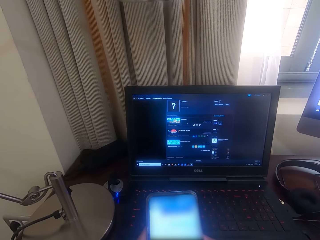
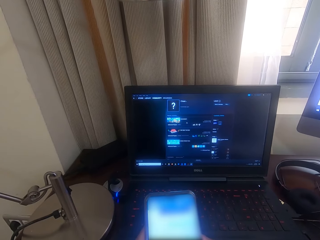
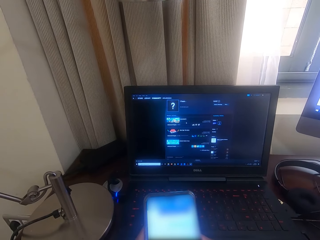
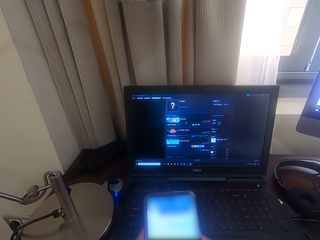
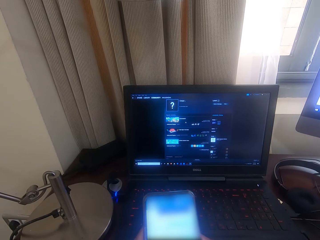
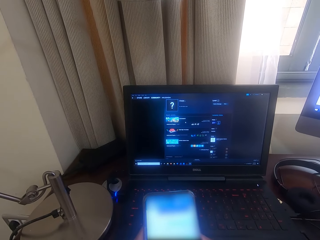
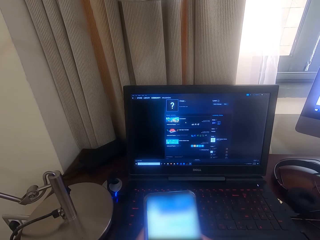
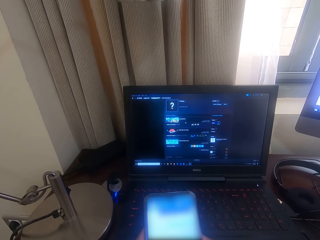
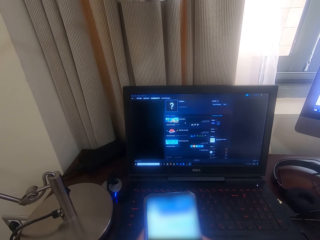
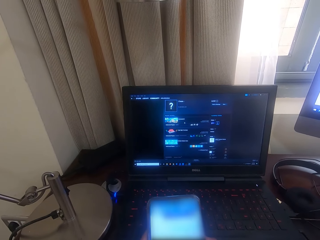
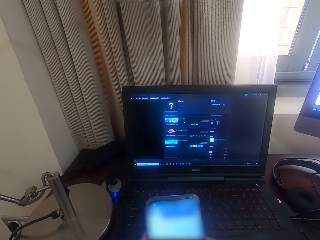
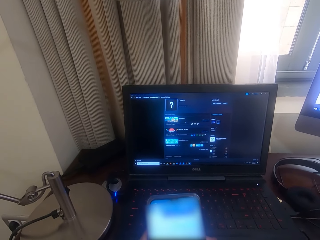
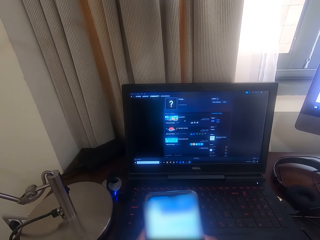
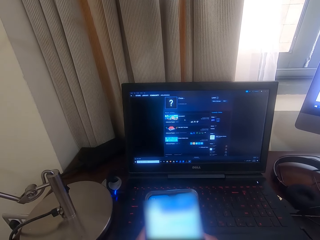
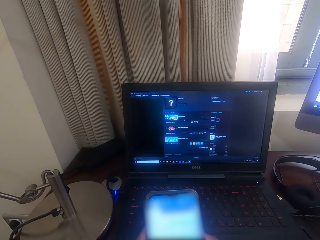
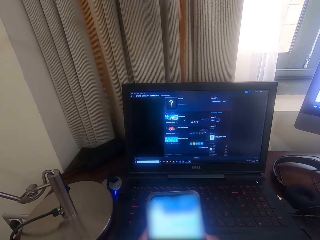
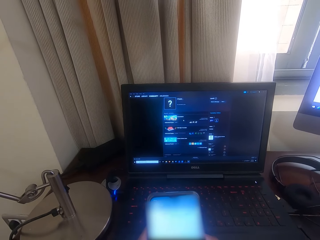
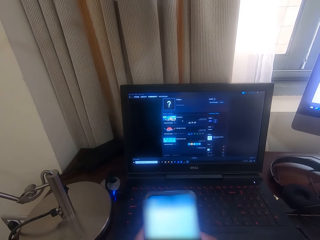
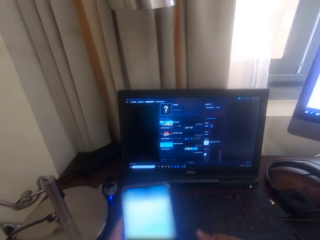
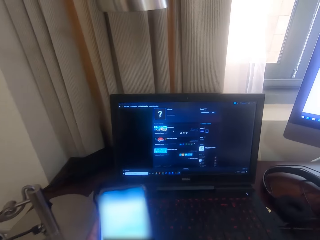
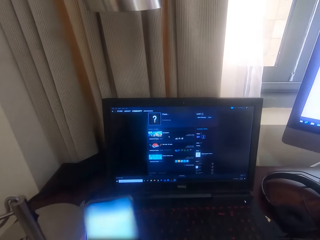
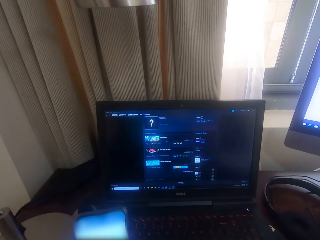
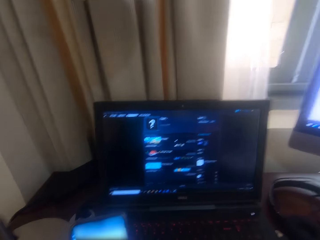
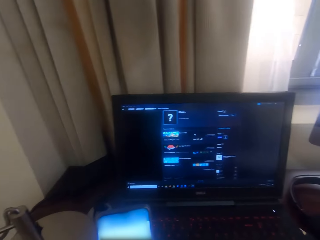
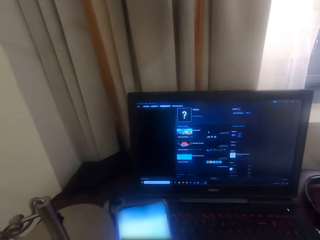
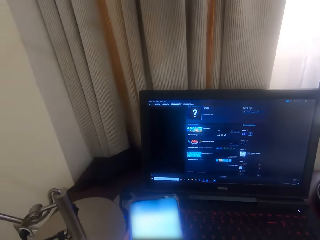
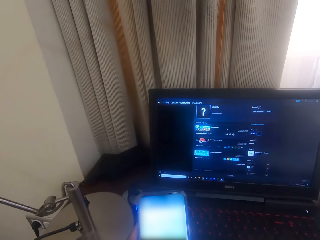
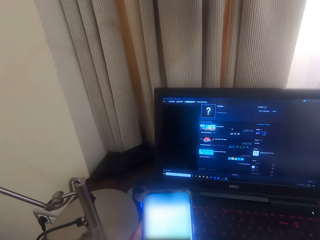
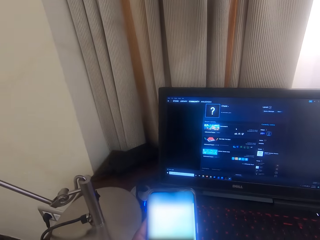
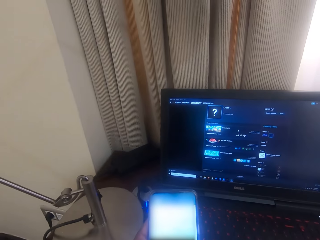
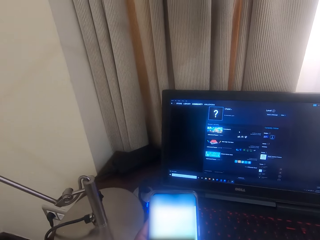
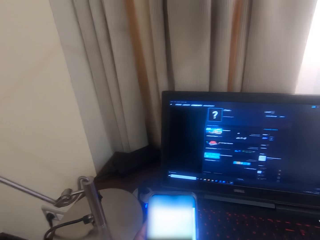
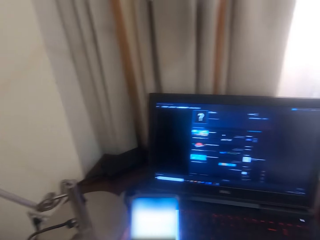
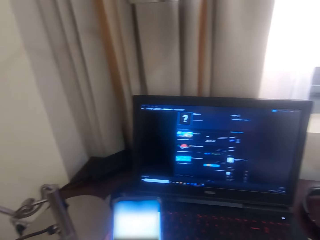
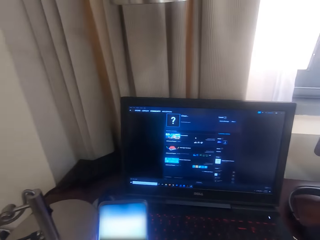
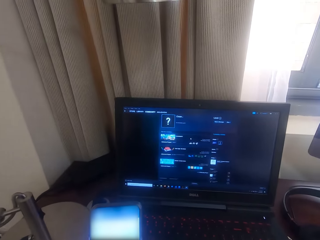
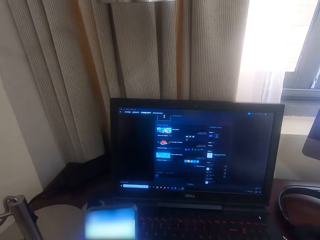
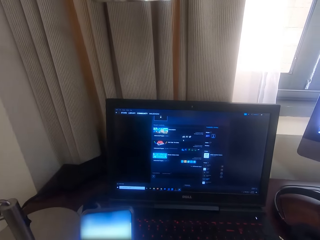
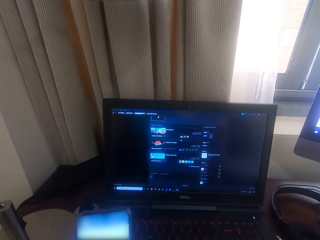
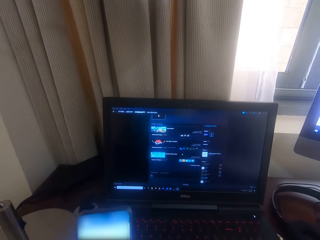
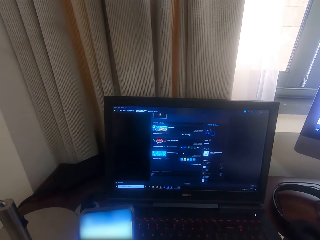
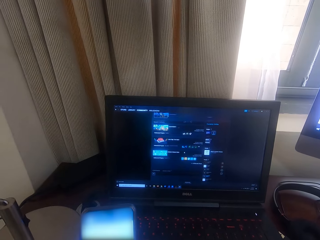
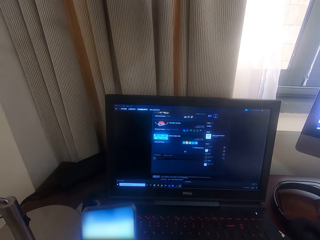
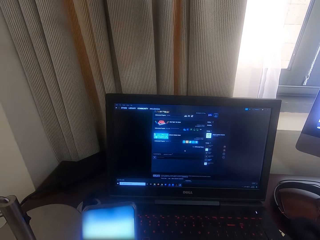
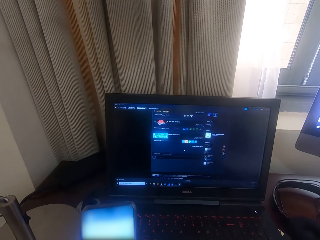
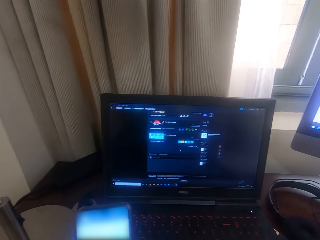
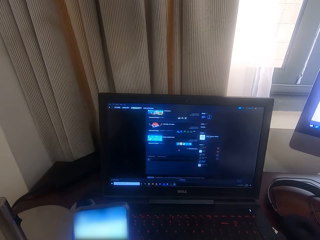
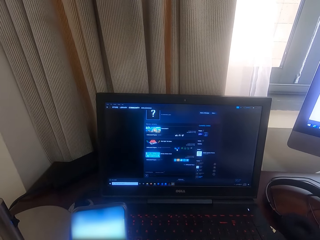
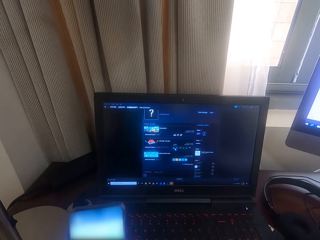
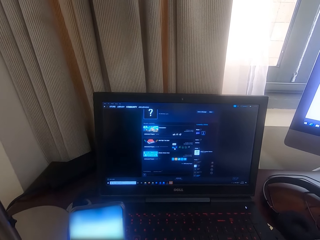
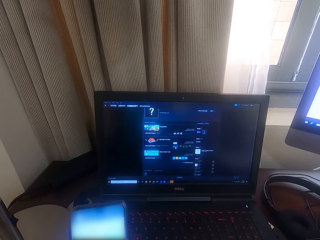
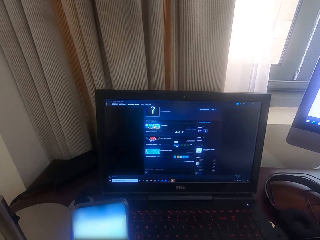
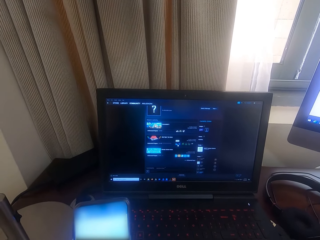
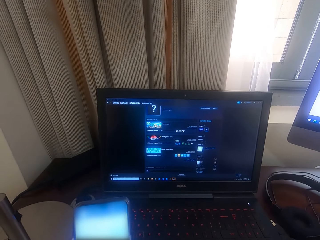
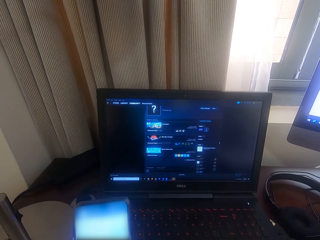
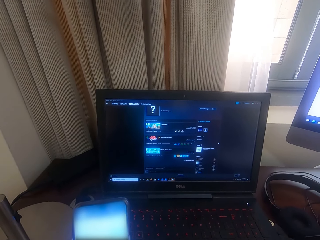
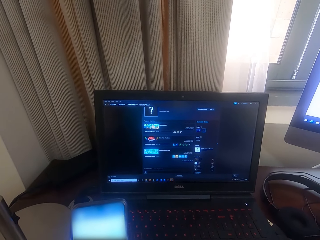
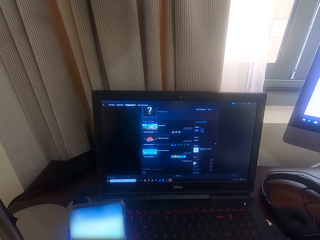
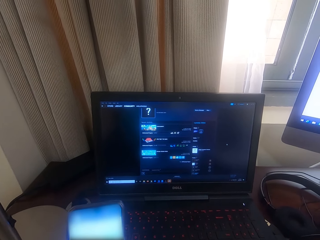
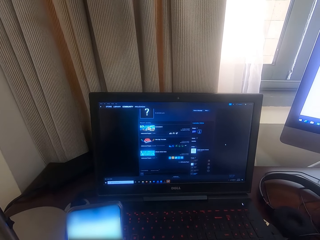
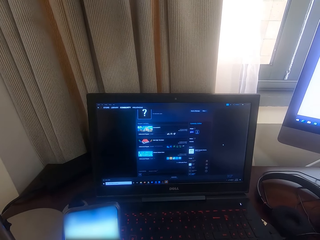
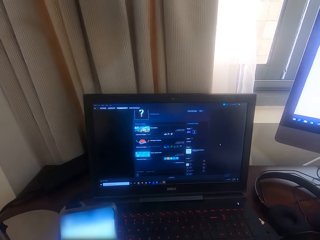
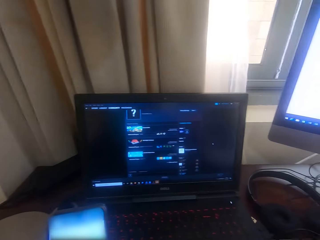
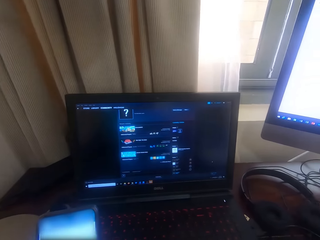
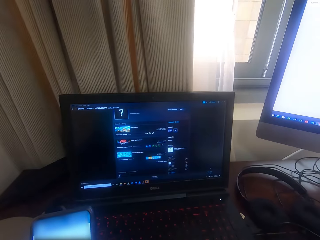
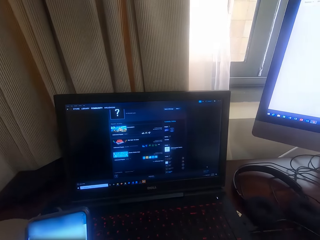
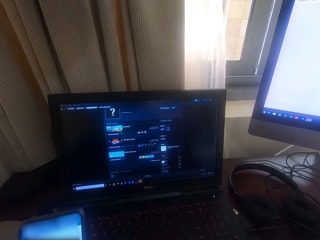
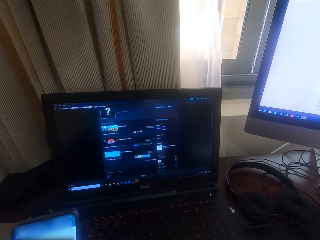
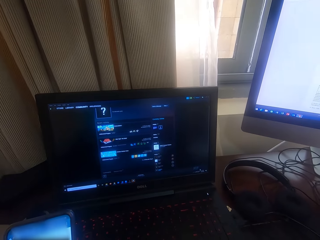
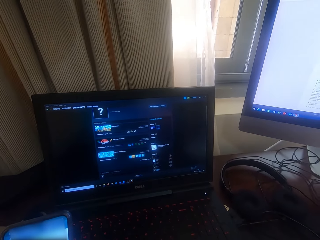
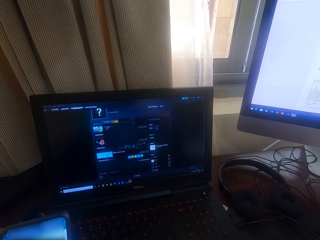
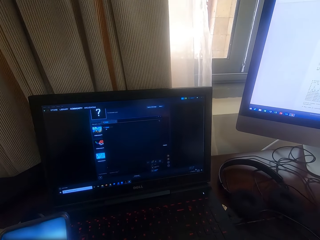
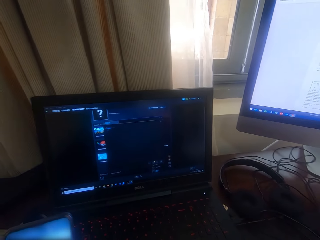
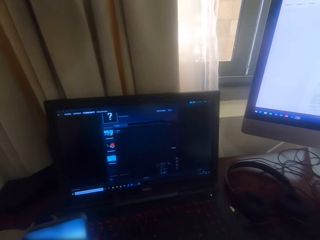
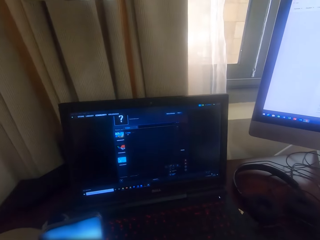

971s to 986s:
The camera wearer looks around a room. They operate a laptop. They operate the laptop again.

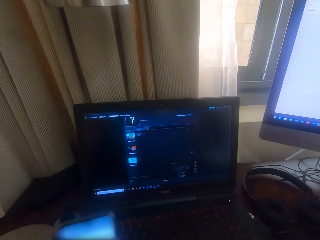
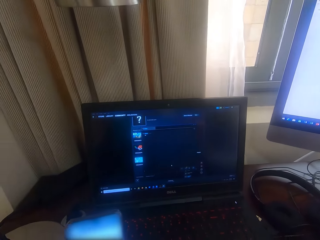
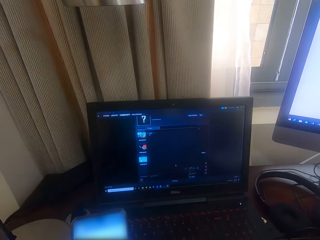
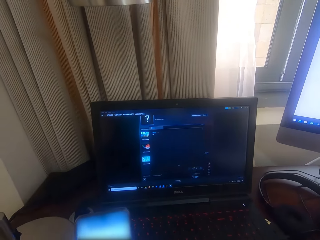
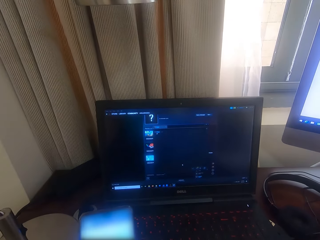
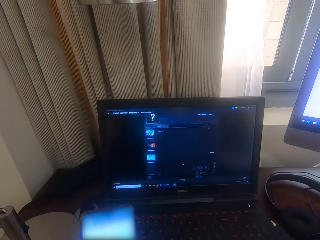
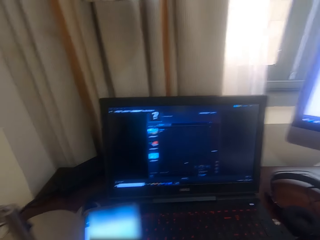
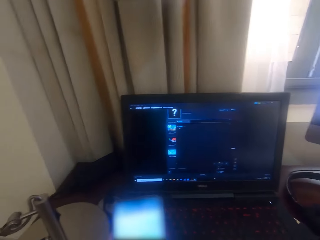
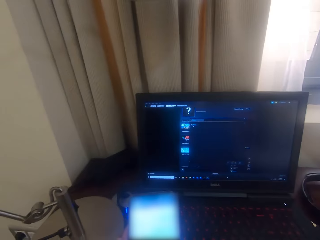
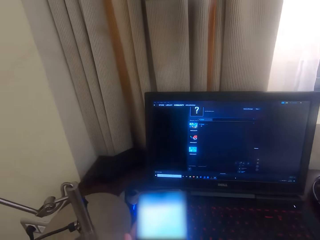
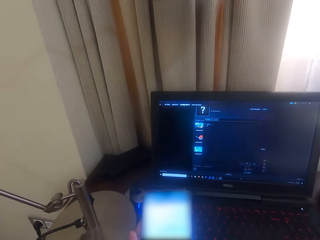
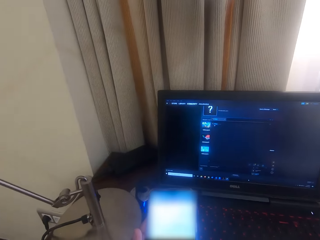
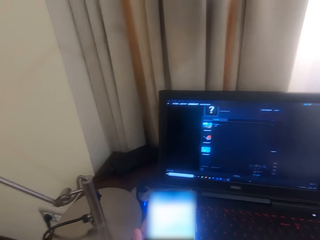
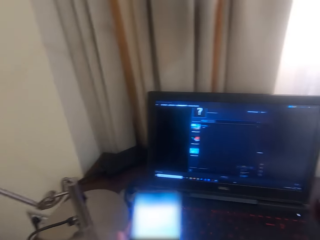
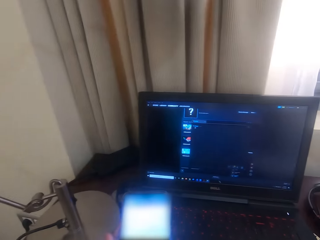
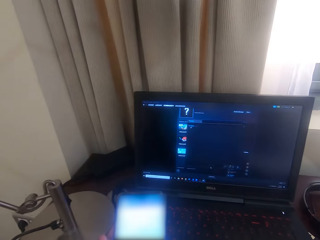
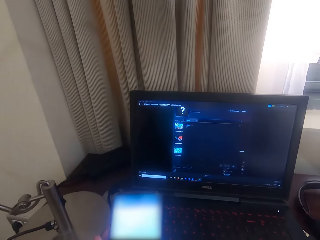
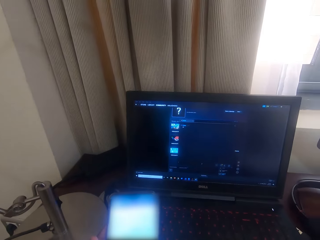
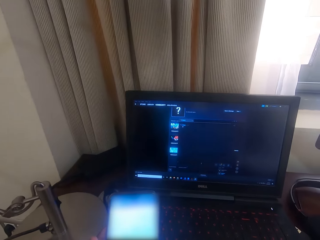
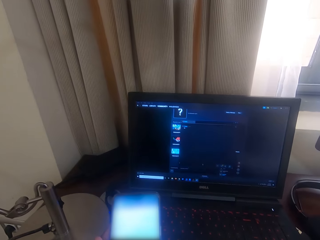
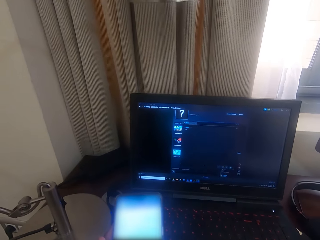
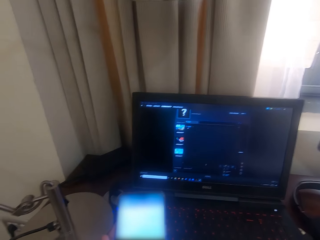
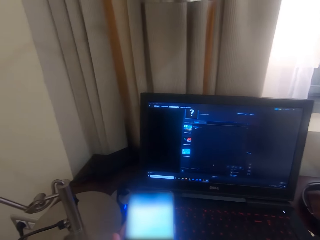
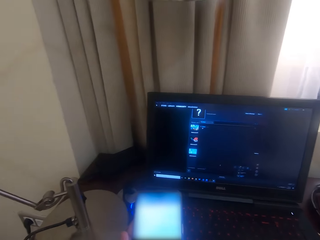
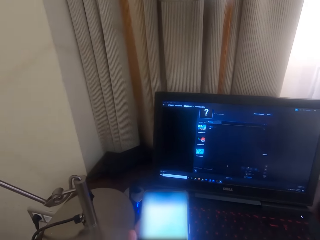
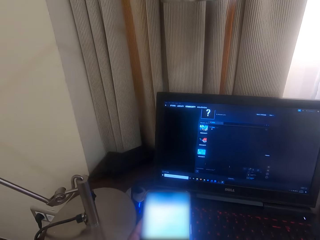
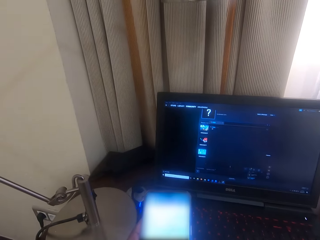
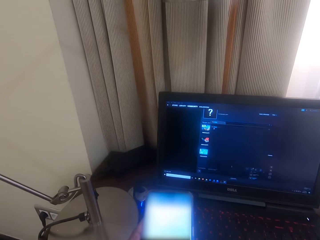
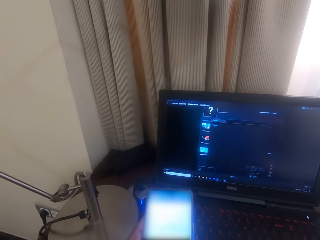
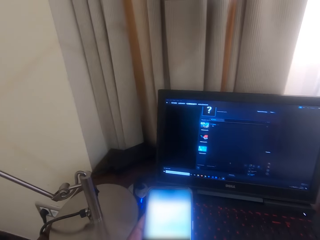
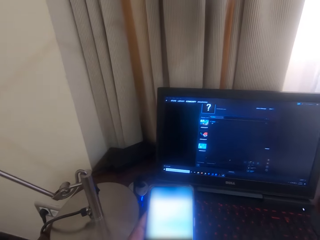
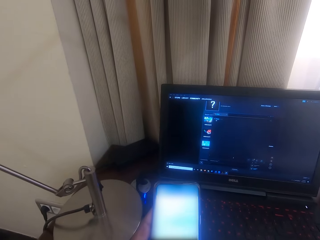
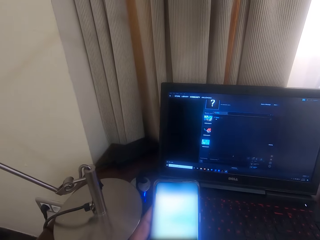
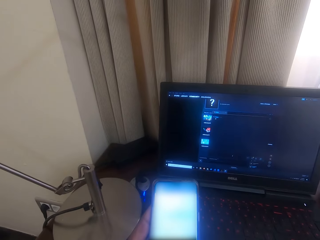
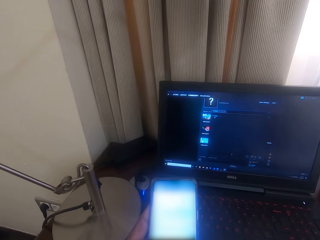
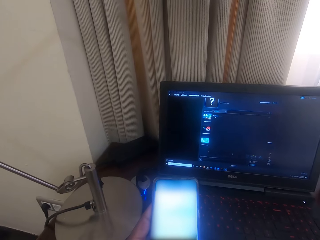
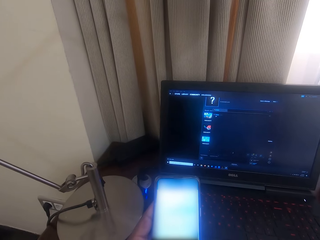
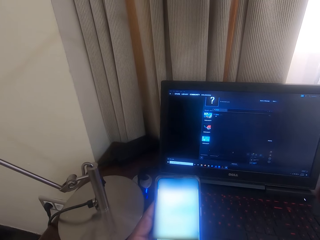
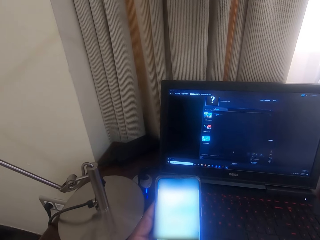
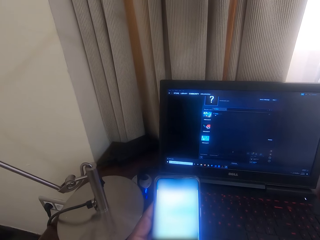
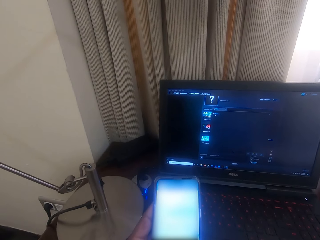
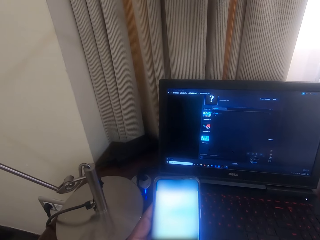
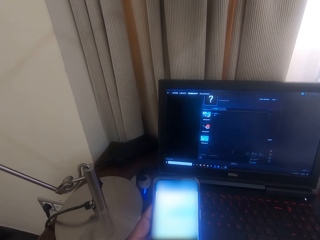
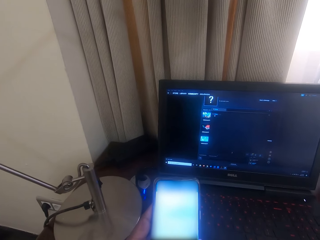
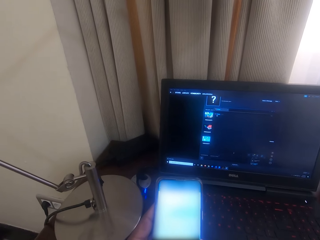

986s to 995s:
The camera wearer operates the phone.
